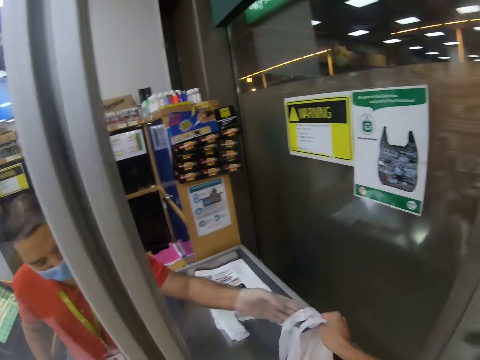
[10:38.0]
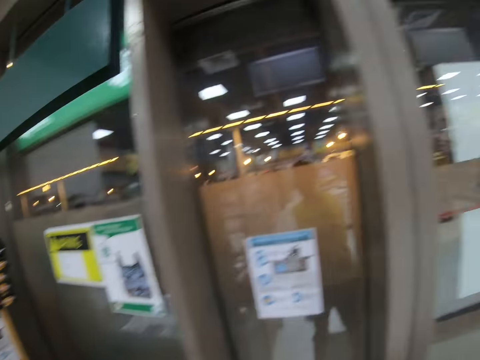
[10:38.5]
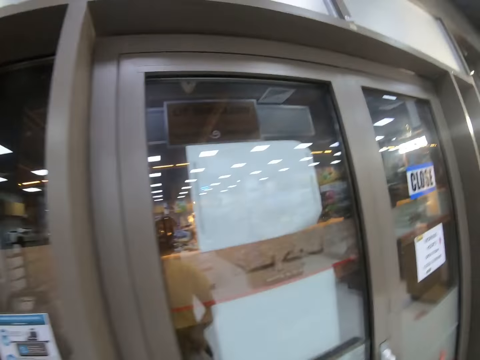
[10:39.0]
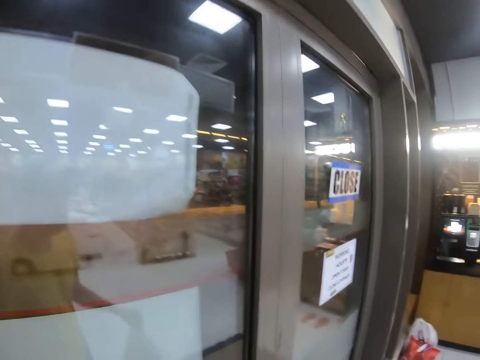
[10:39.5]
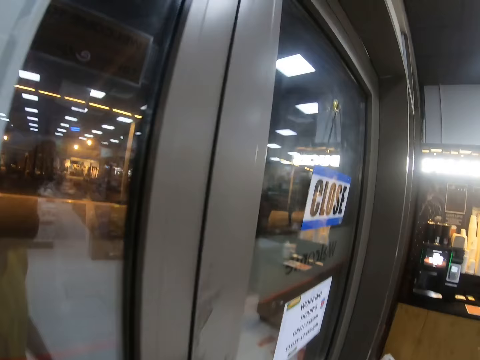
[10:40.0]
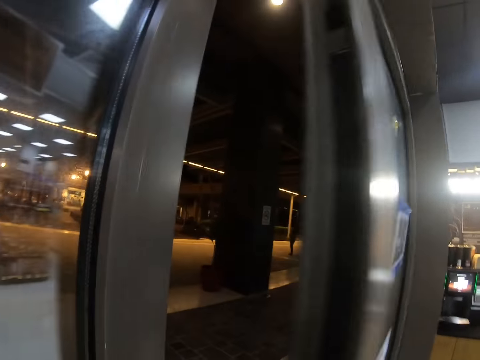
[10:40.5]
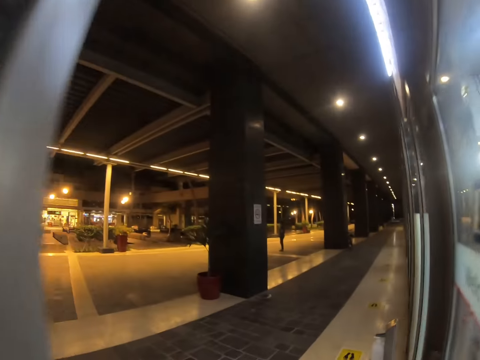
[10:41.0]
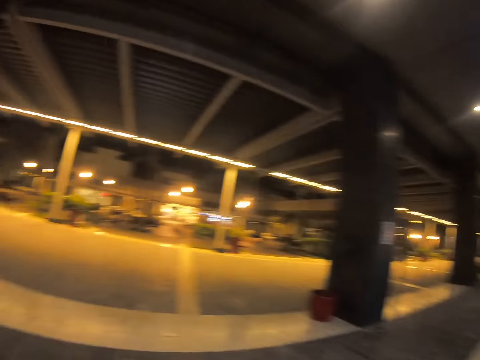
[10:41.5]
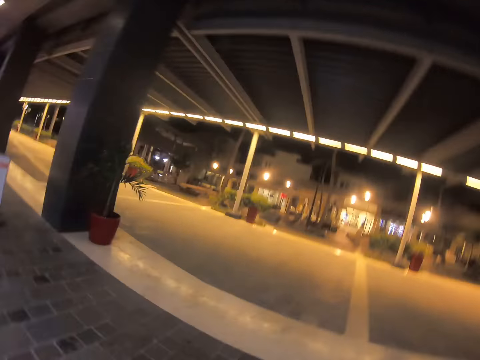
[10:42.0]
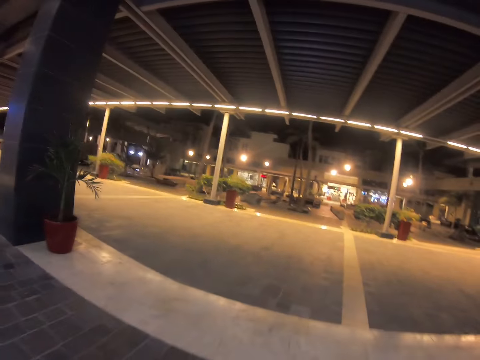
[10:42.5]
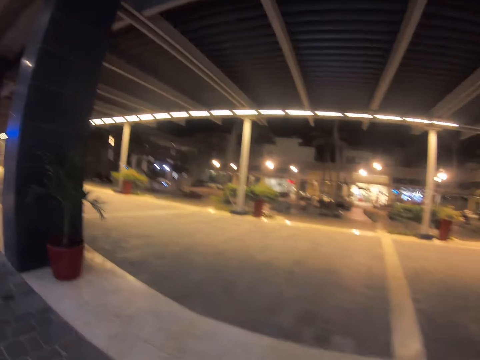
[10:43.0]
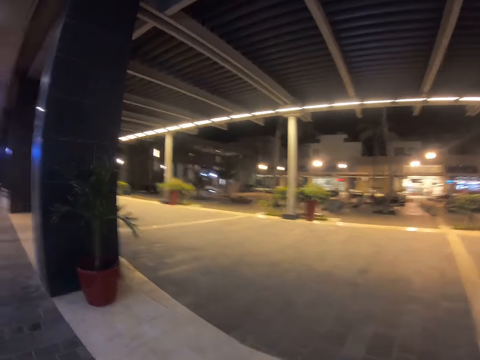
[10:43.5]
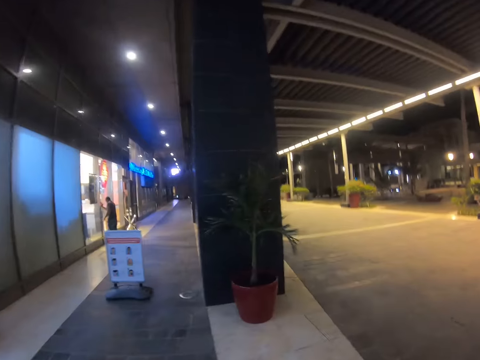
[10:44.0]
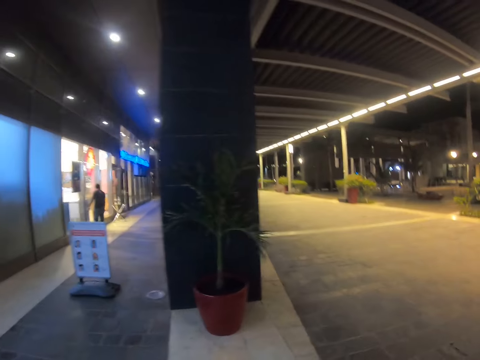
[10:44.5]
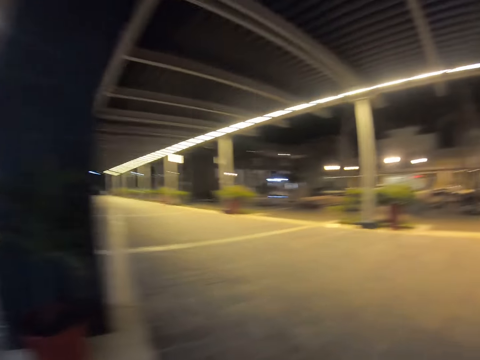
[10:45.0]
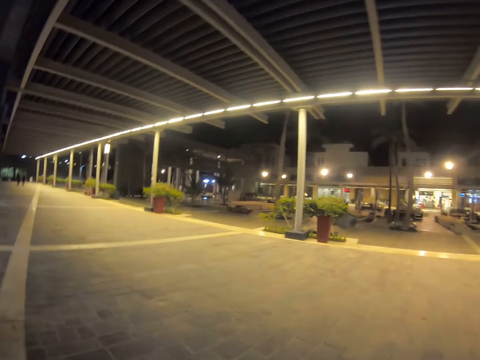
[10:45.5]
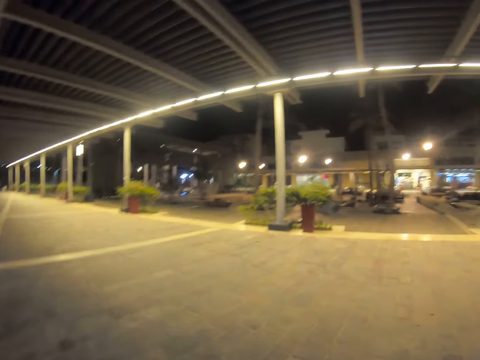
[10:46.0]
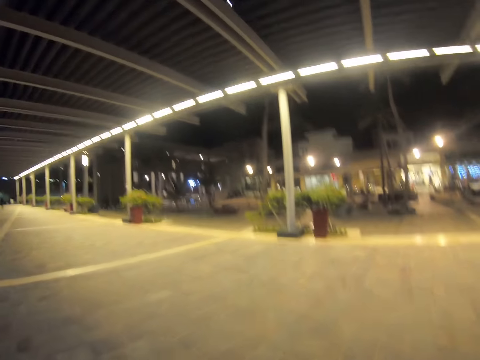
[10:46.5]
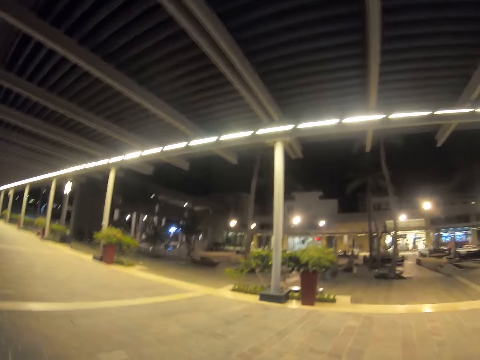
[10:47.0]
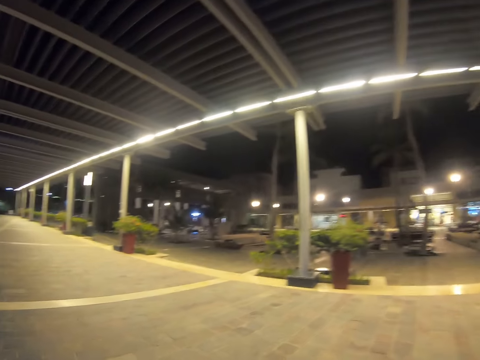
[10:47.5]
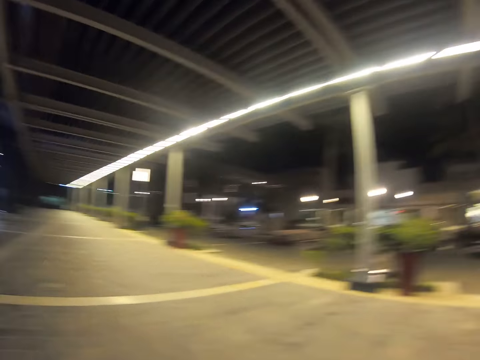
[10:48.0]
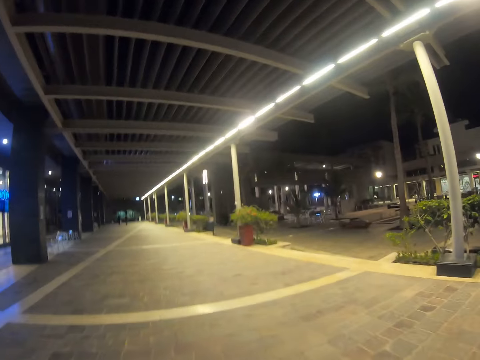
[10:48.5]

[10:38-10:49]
The camera wearer walks out of the supermarket. A man gives the camera wearer a bag. The camera wearer walks around. They open the door. They walk on the streets.

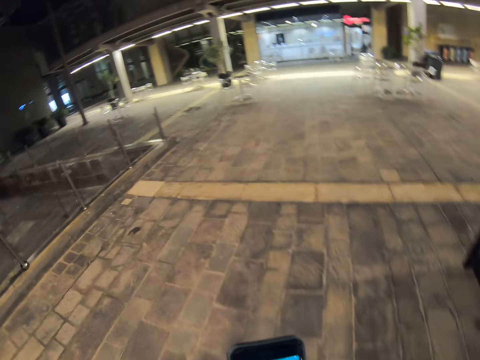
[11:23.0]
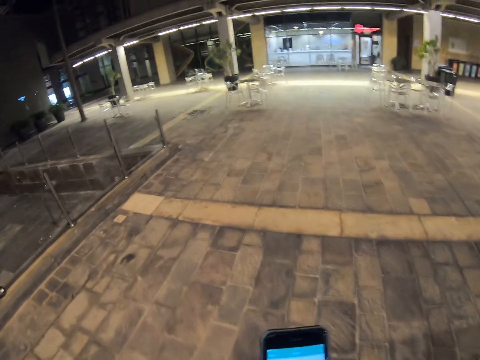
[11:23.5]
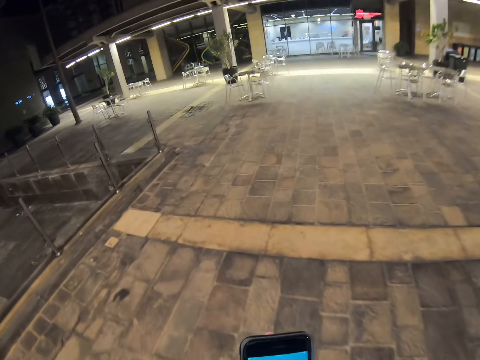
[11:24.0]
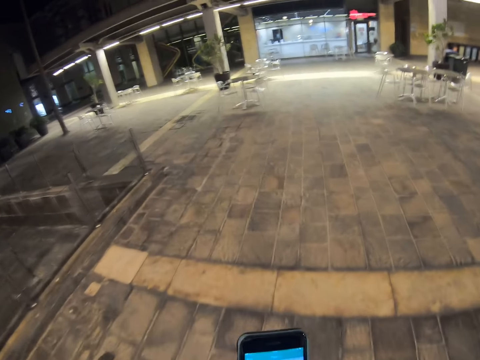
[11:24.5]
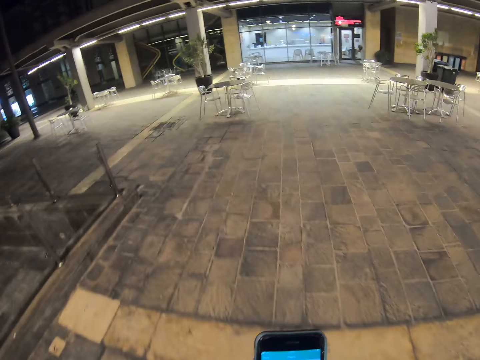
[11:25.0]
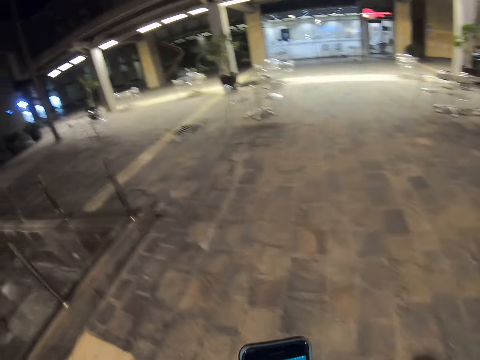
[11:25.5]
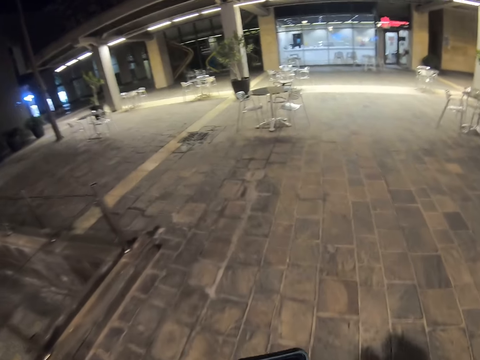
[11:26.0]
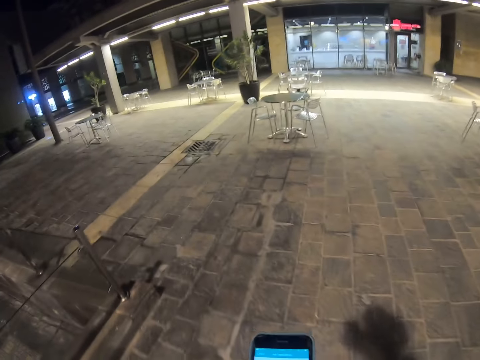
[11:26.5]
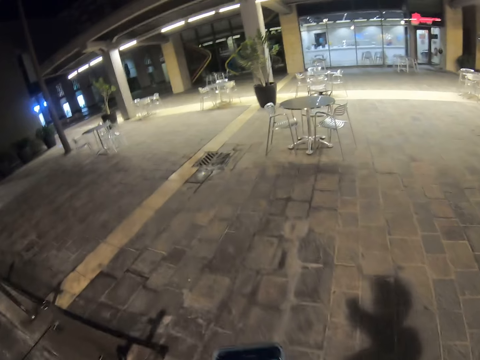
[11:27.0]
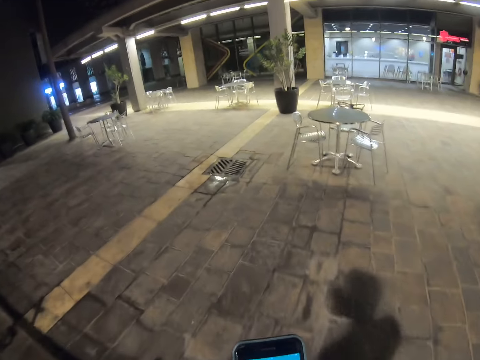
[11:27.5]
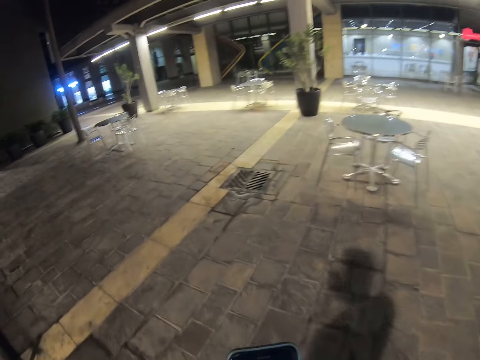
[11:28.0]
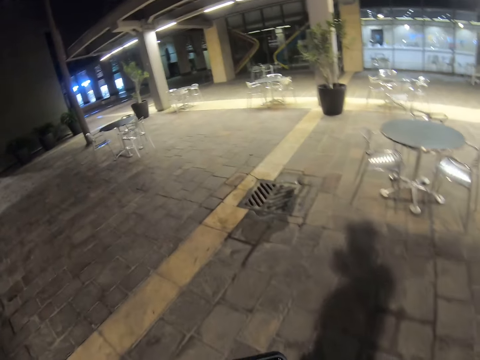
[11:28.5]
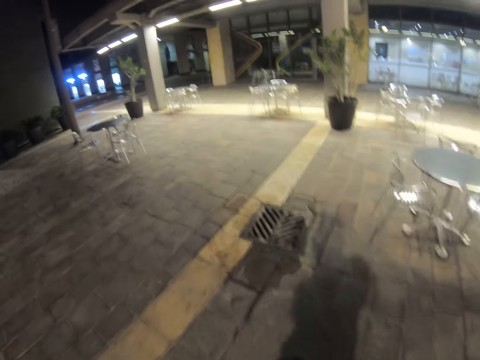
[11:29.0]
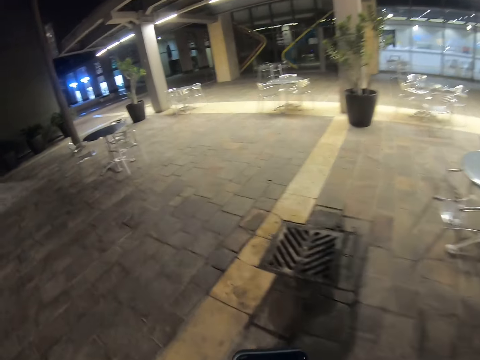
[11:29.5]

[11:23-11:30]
The camera wearer browses the phone as he walks.

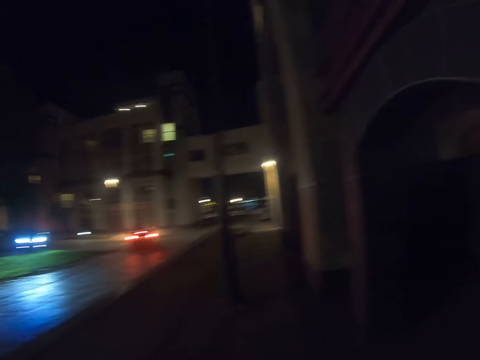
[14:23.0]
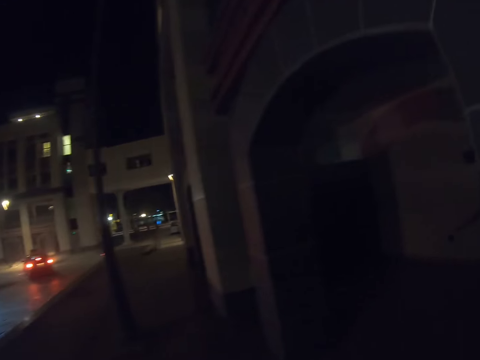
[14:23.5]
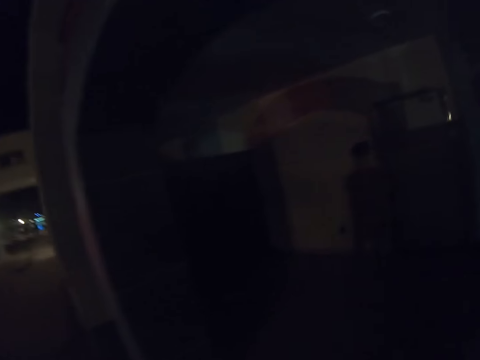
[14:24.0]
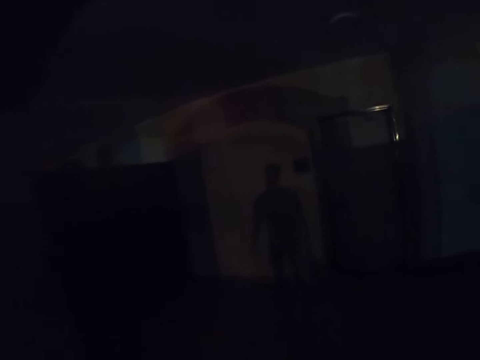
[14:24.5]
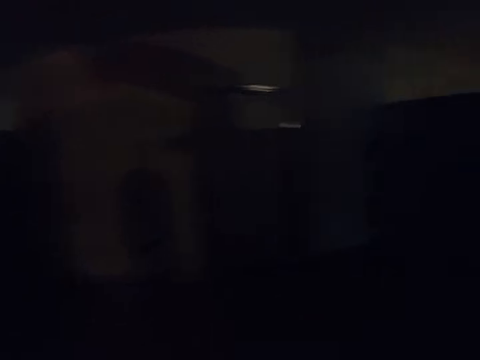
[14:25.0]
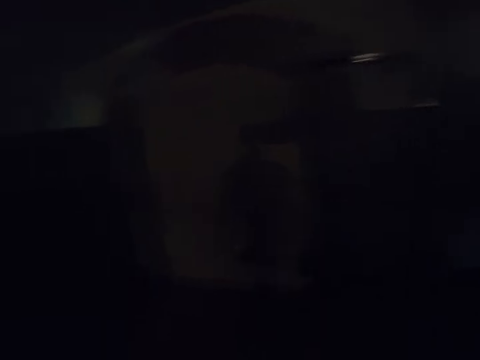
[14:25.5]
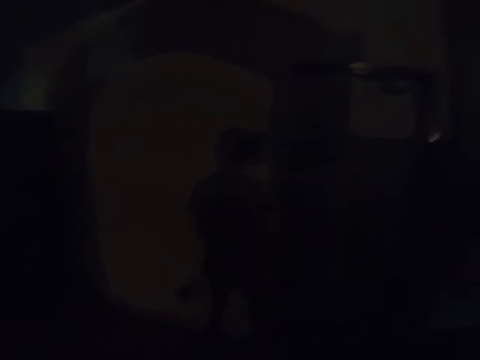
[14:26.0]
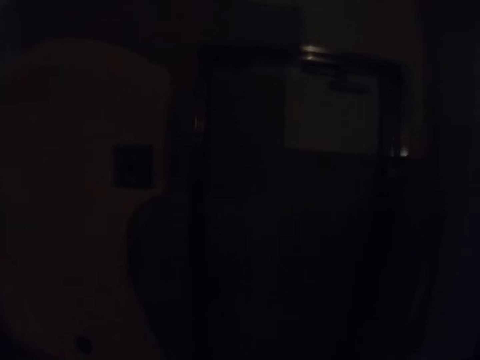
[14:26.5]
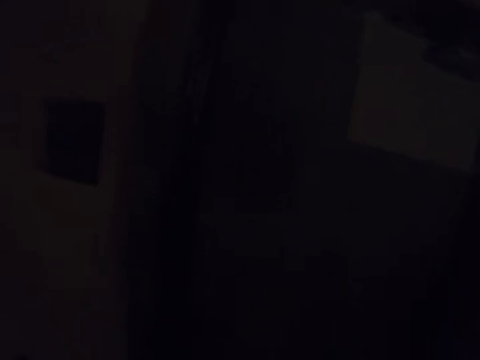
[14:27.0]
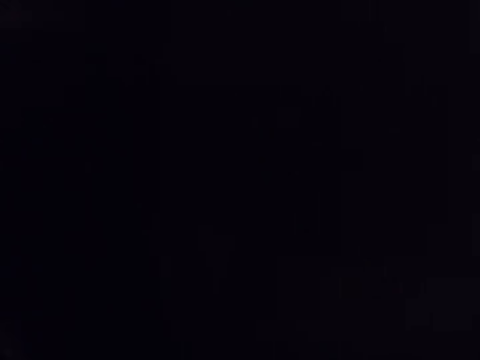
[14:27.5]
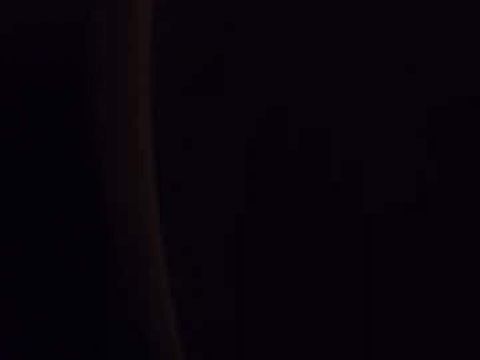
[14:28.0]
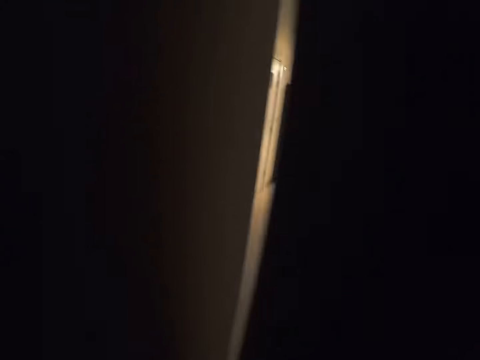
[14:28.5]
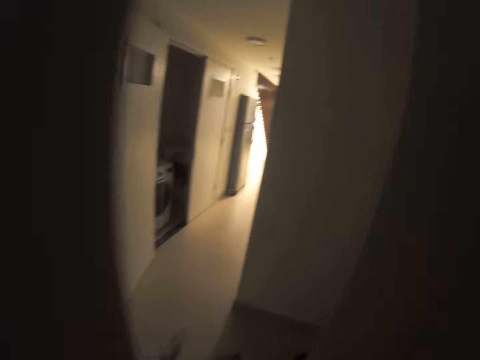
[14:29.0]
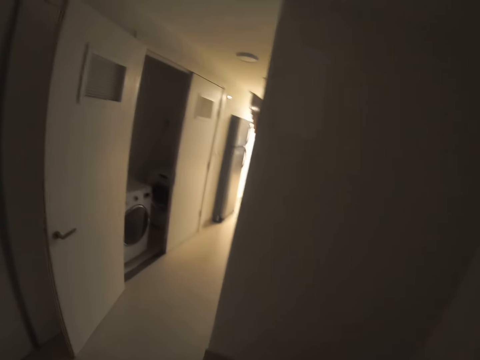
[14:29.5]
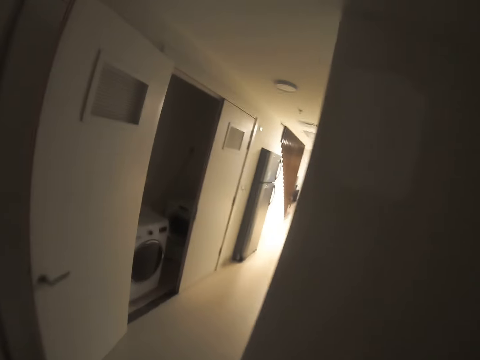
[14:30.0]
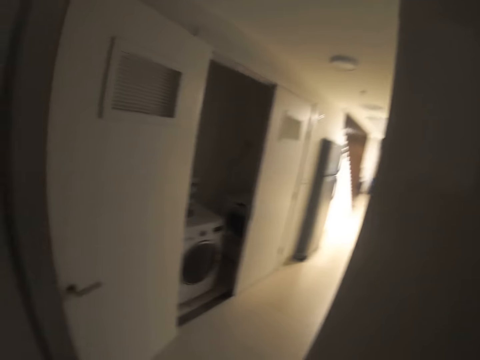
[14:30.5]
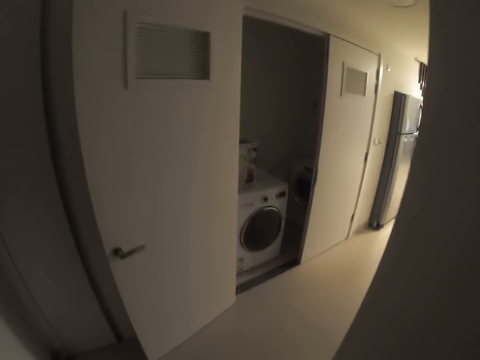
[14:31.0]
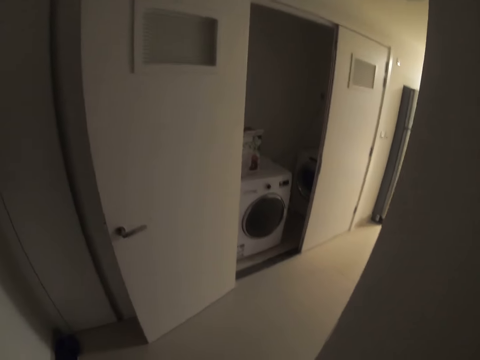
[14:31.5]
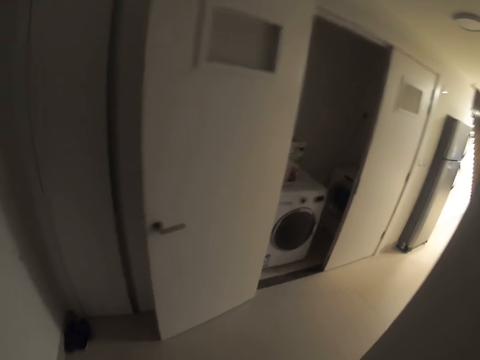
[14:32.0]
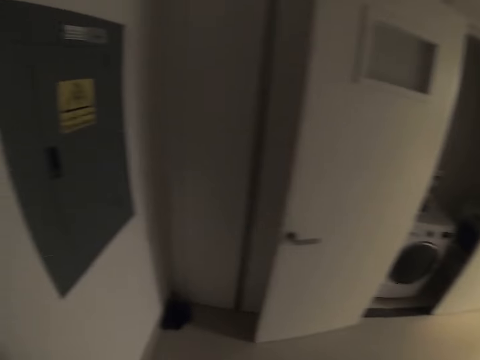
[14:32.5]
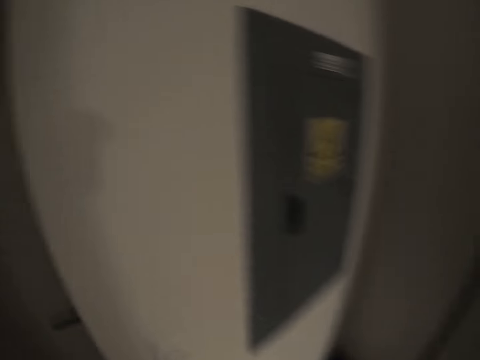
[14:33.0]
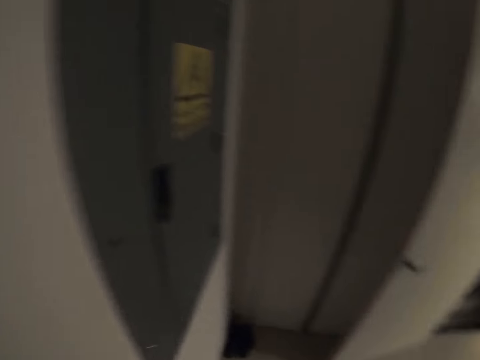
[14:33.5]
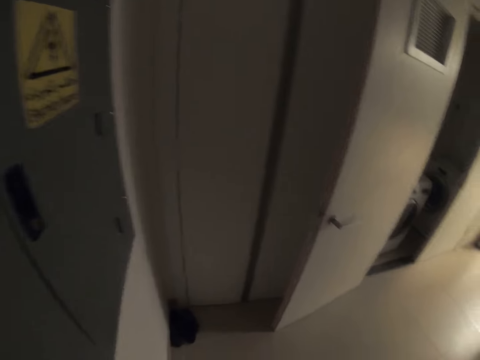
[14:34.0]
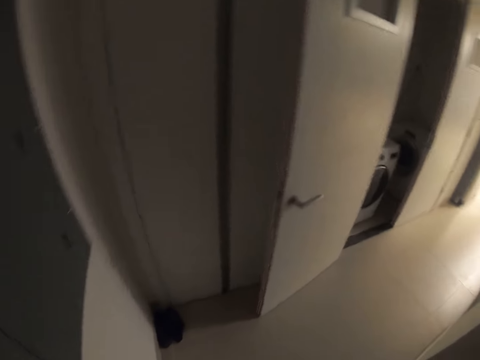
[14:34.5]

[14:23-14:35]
The camera wearer walks into the building. They walk in the house.
